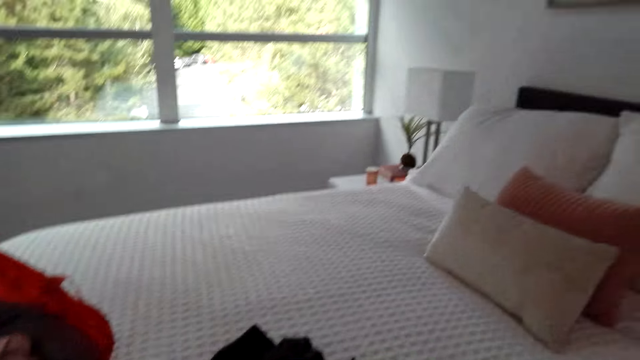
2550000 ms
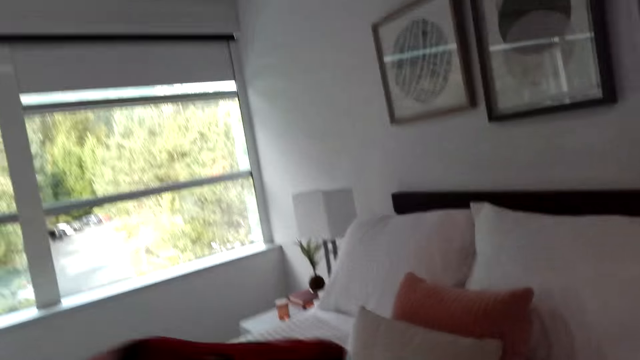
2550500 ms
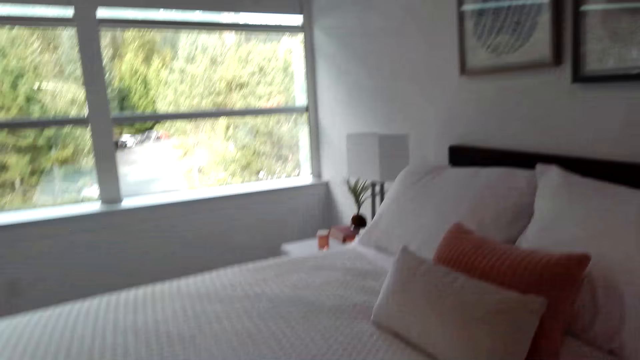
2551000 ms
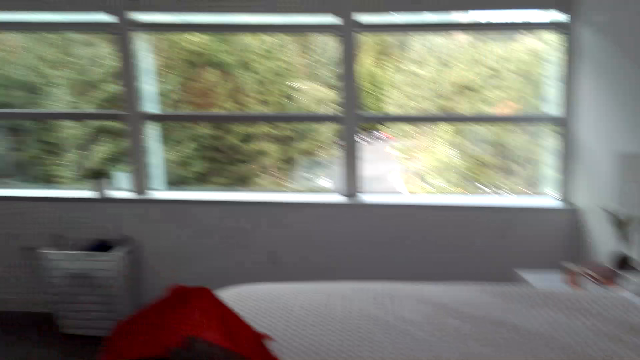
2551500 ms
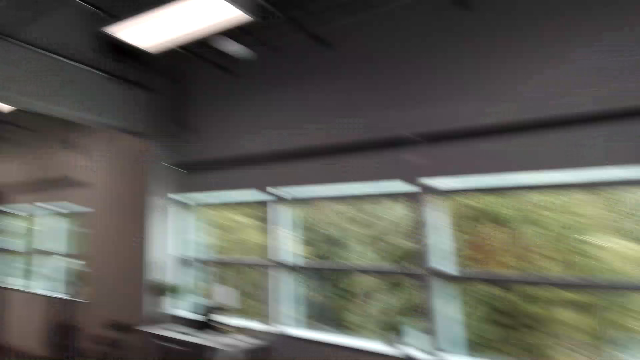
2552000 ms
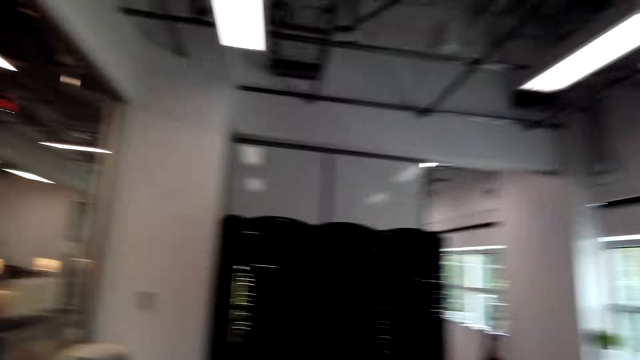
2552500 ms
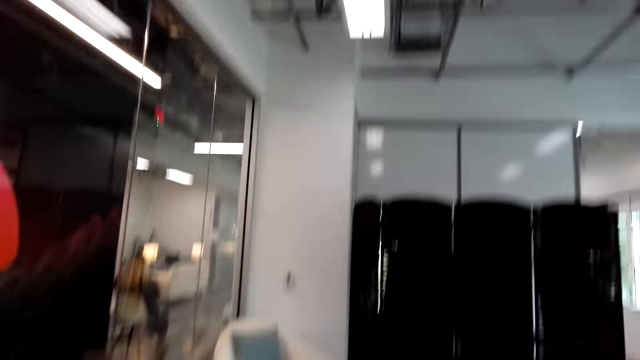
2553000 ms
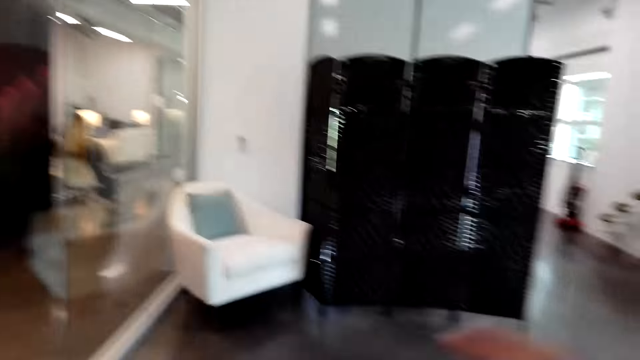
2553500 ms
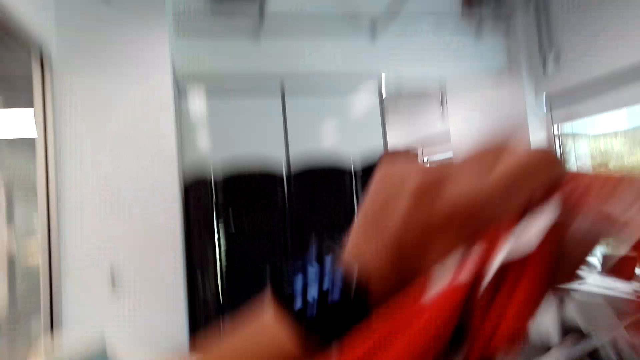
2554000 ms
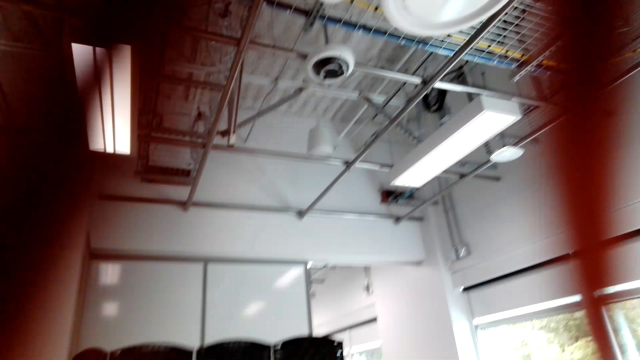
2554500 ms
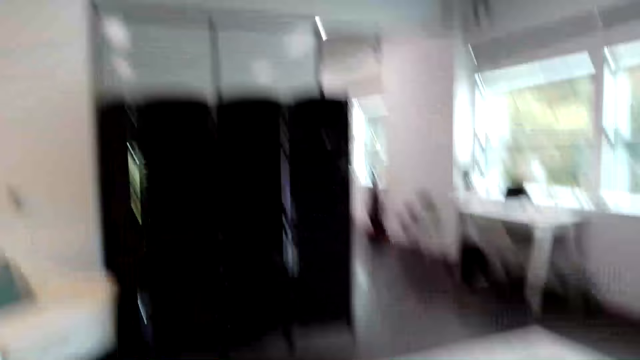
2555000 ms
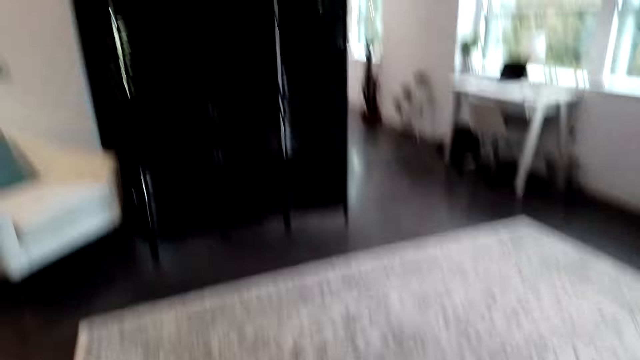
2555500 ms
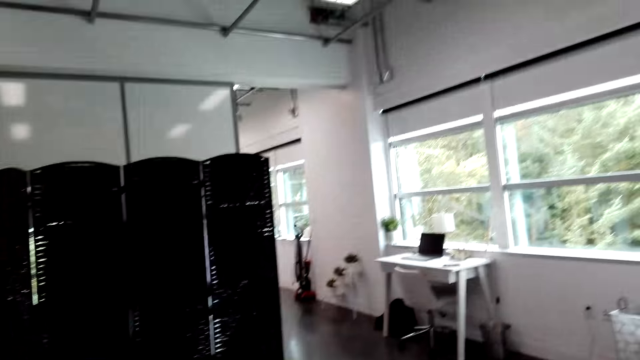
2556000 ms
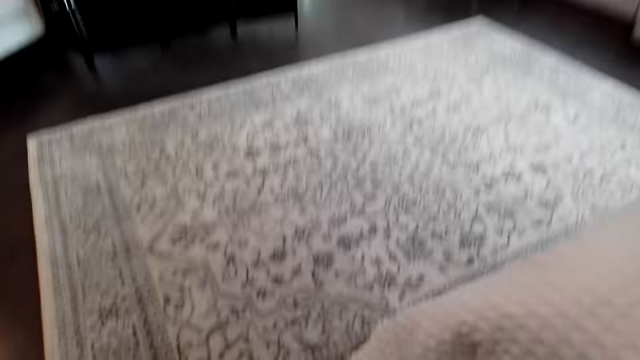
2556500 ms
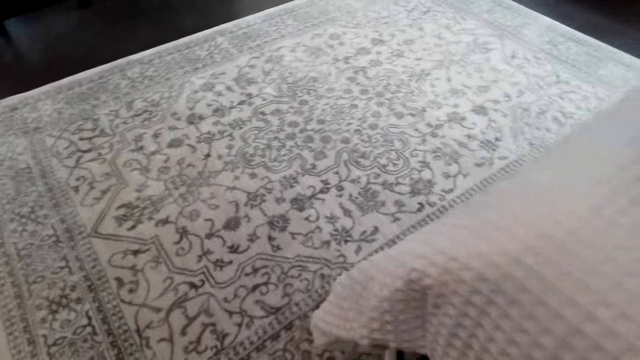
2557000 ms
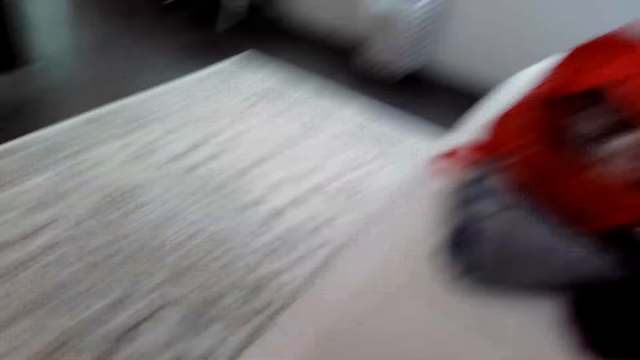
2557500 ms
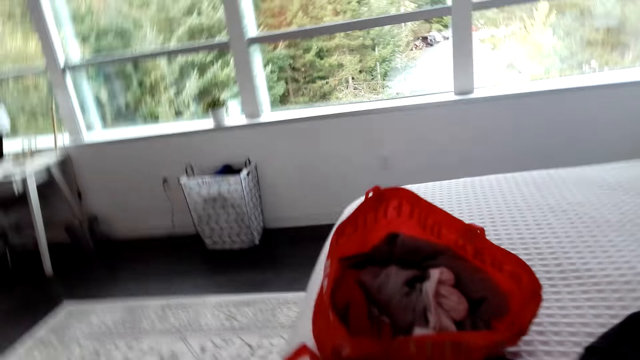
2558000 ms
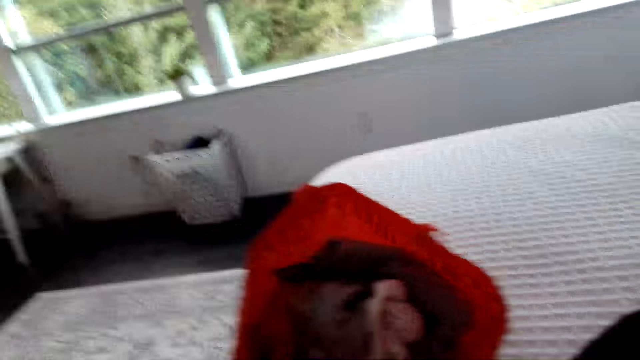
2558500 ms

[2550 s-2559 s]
The camera wearer looks at the piece of cloth. They look around the house. They put on the piece of cloth, the blouse.

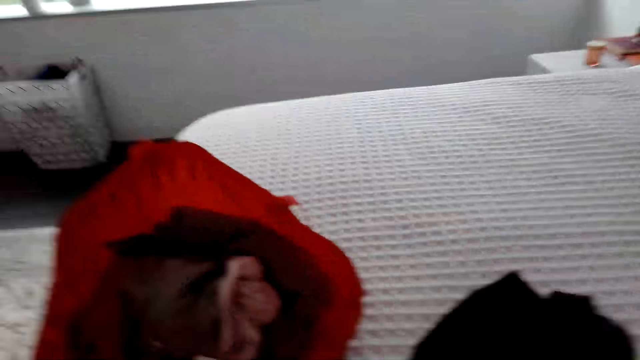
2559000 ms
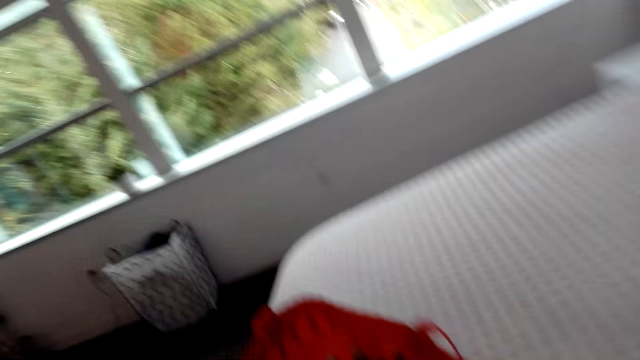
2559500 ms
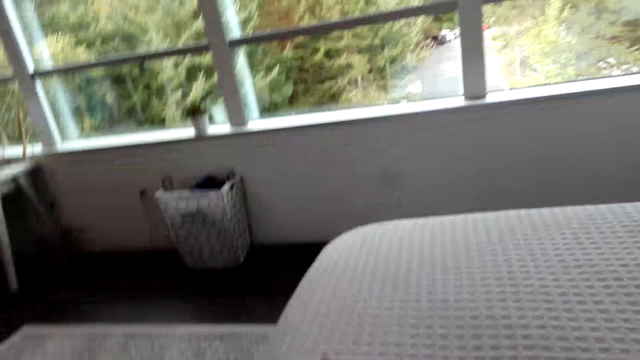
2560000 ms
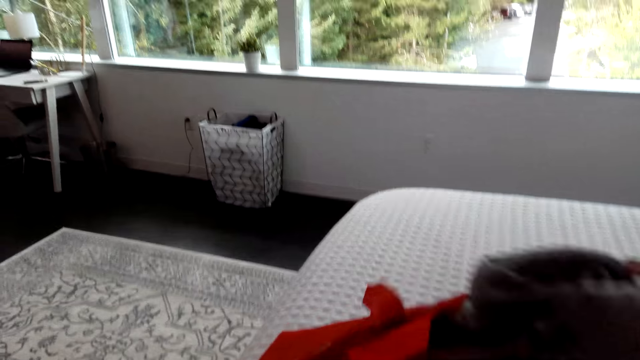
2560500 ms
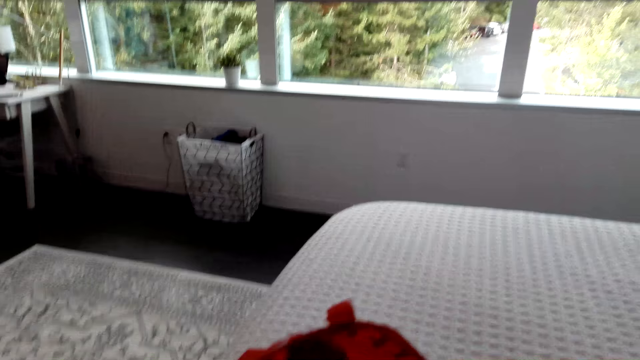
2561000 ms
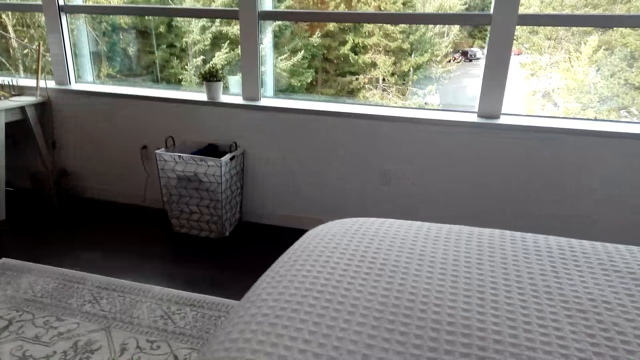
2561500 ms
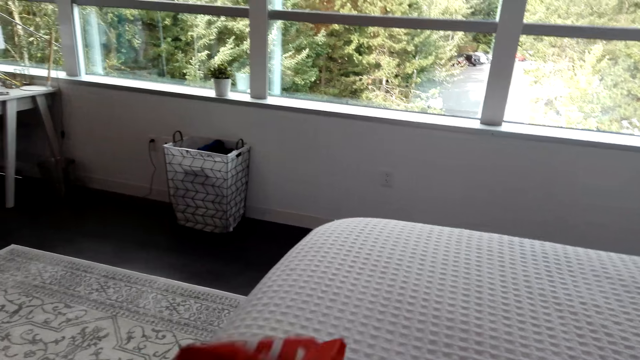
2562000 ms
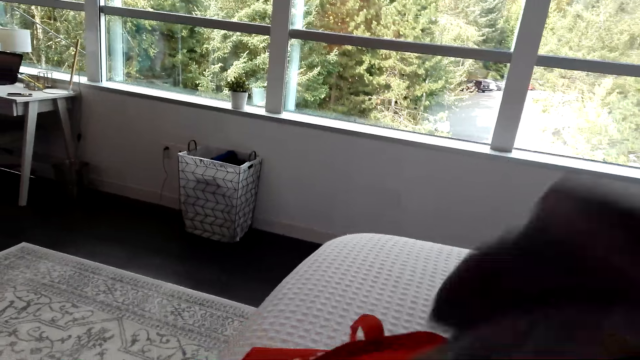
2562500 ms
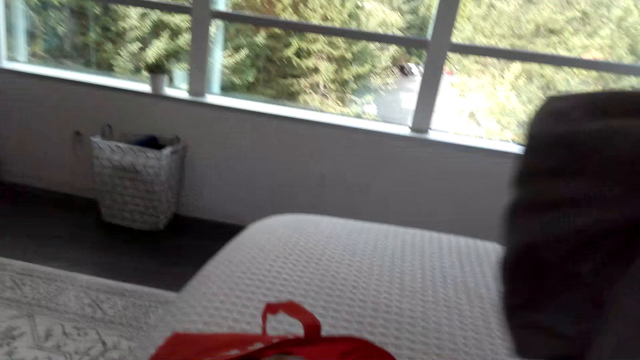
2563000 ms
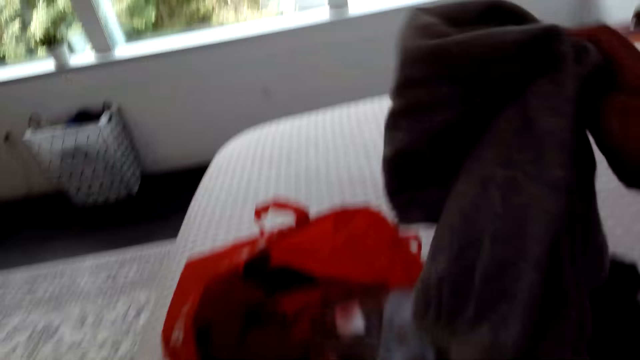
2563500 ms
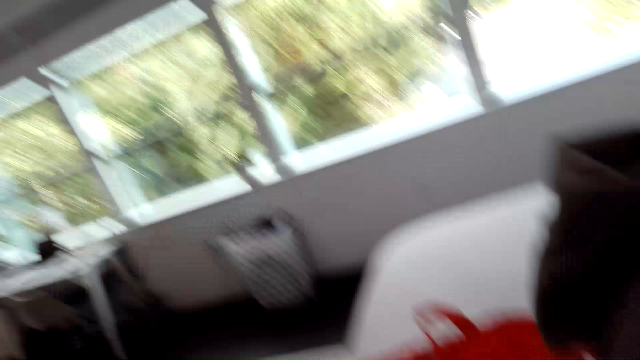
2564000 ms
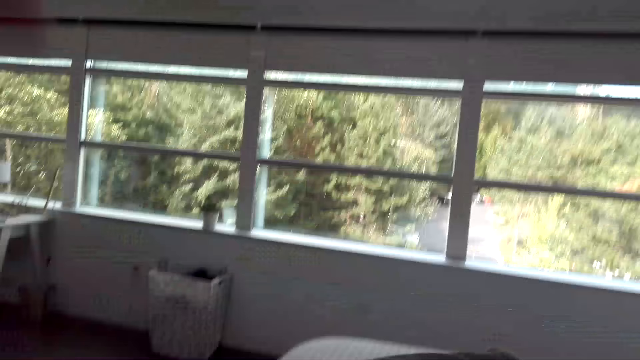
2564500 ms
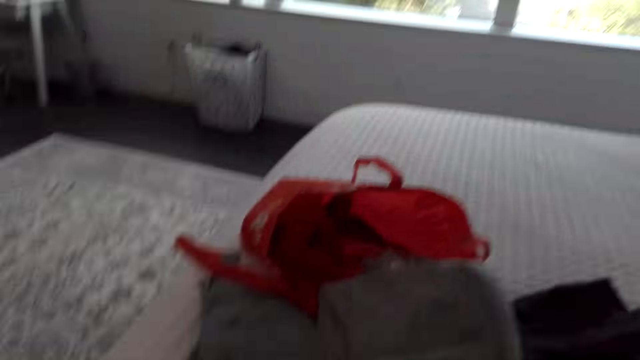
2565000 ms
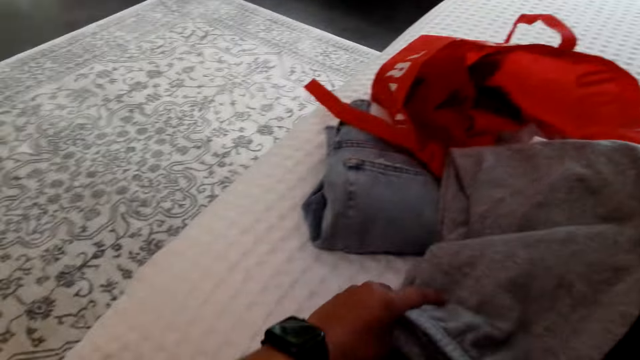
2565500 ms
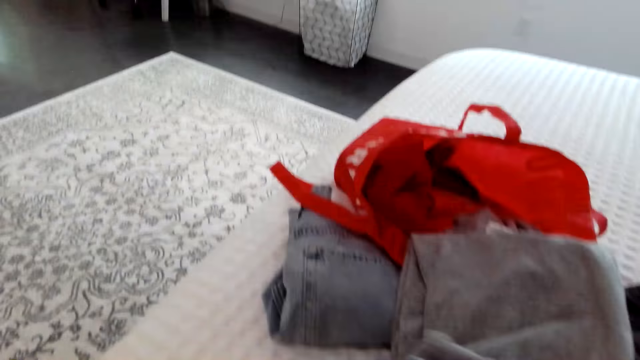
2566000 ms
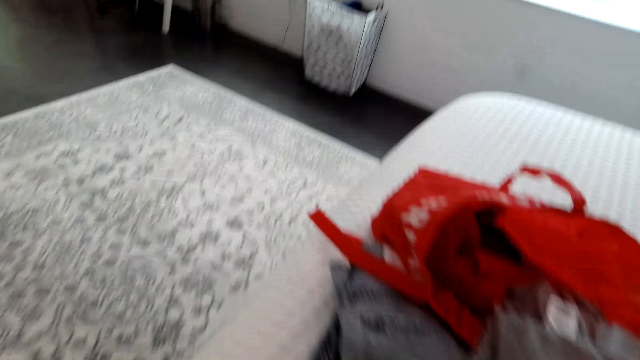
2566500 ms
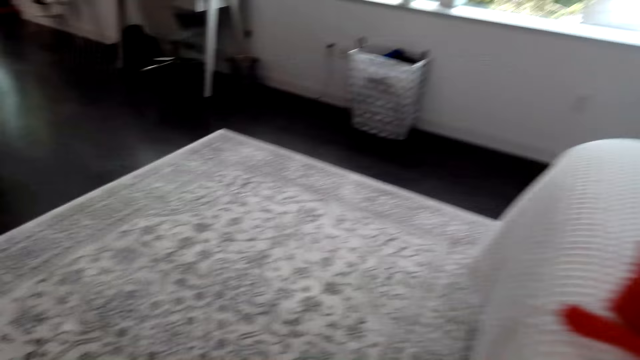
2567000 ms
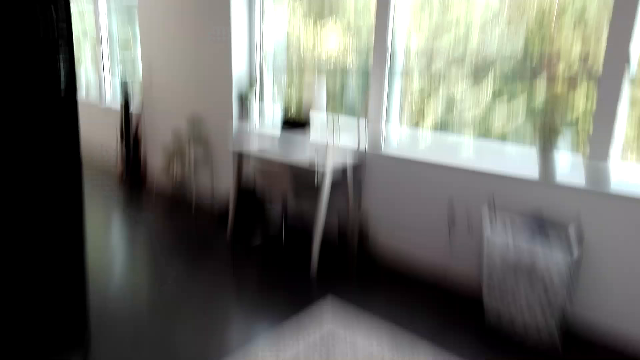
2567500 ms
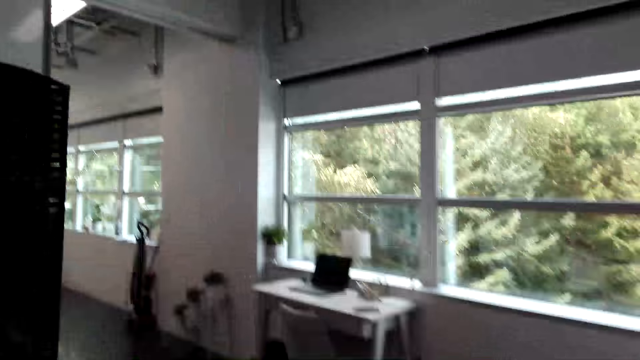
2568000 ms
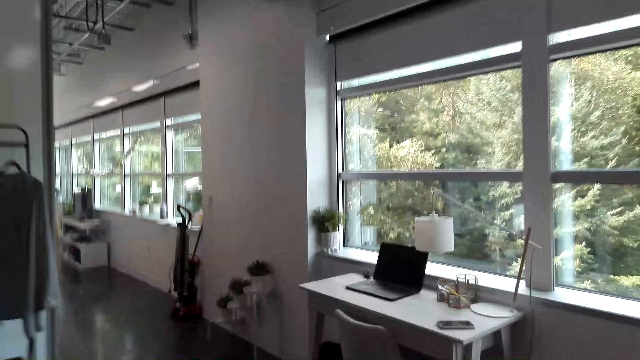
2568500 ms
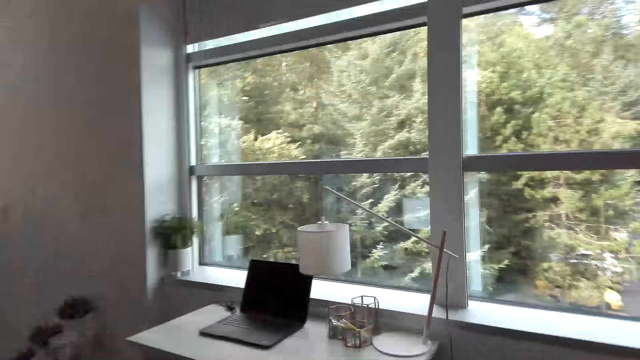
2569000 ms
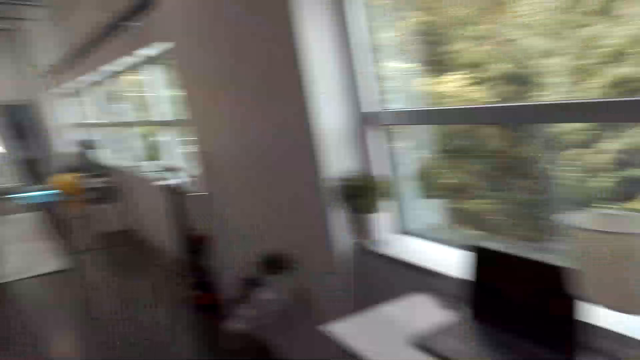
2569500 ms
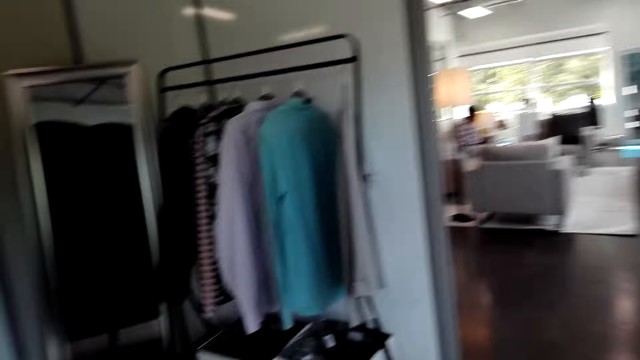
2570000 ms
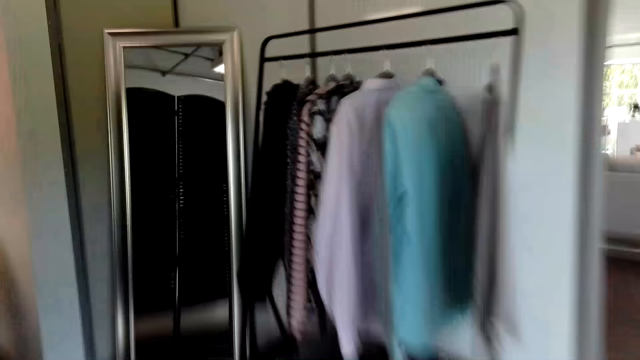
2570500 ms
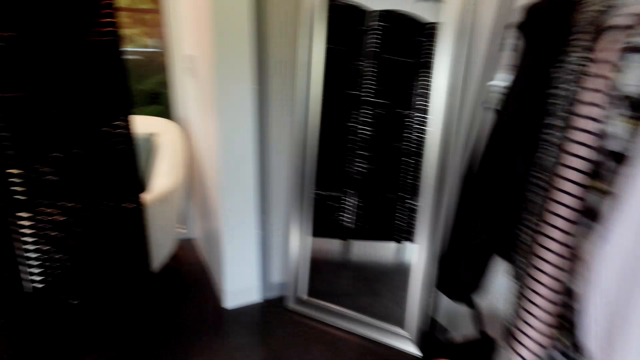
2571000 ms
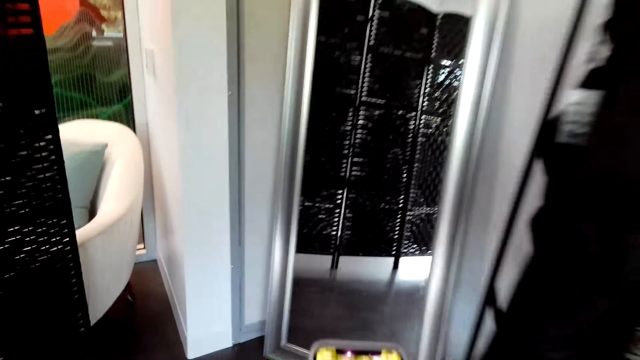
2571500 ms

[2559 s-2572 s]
The camera wearer removes clothes from the bag. They look around the room. They put on the piece of cloth. They put the piece of cloth on the bed. They walk around the house. They pick up their phone.
